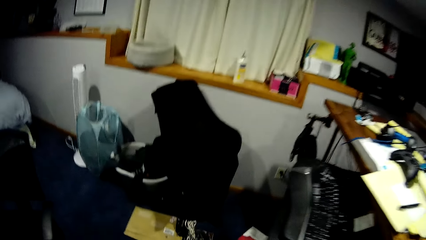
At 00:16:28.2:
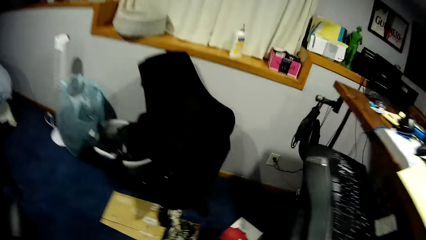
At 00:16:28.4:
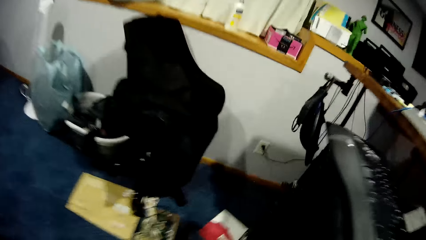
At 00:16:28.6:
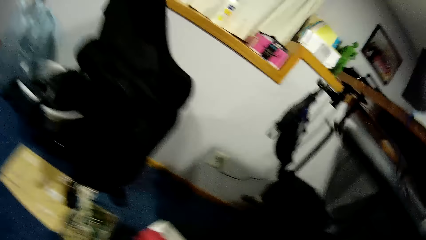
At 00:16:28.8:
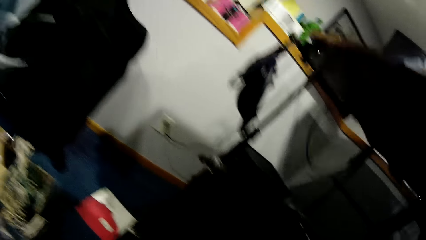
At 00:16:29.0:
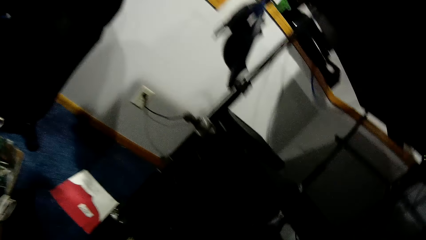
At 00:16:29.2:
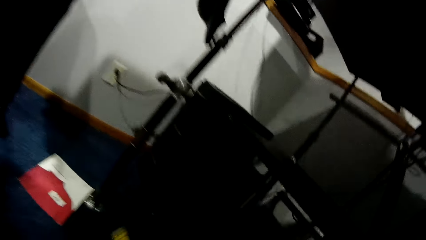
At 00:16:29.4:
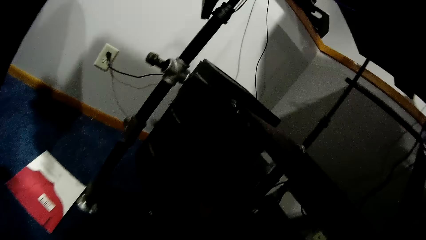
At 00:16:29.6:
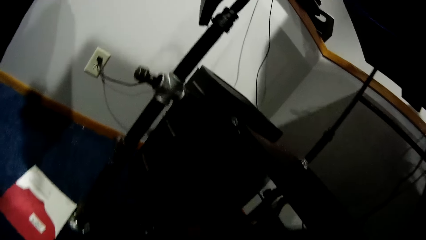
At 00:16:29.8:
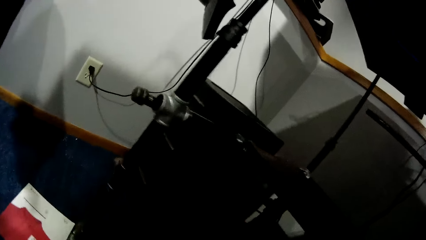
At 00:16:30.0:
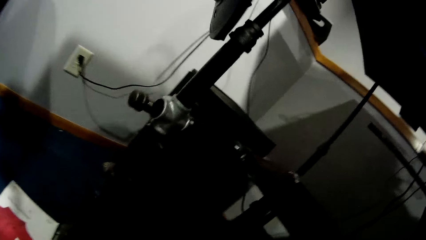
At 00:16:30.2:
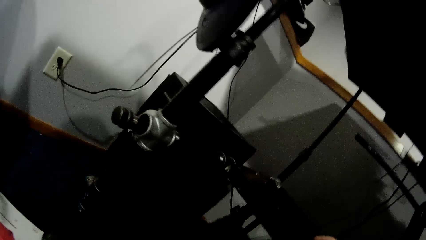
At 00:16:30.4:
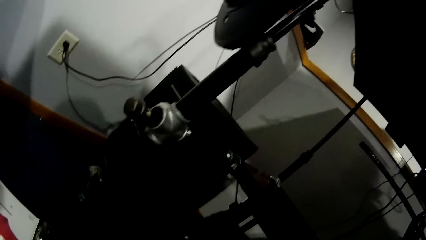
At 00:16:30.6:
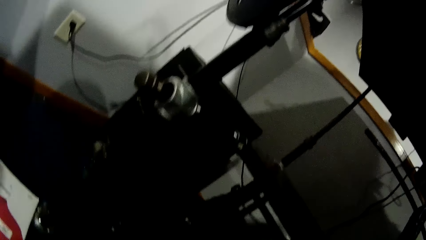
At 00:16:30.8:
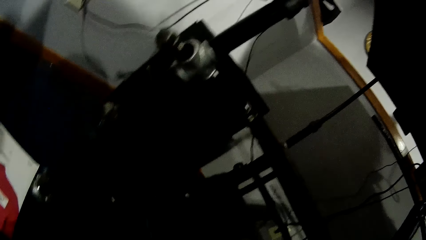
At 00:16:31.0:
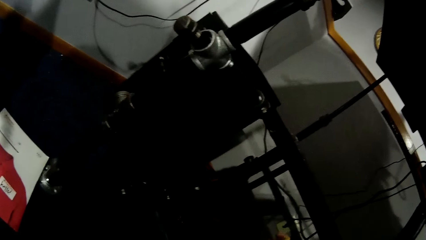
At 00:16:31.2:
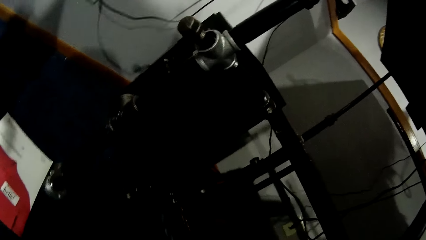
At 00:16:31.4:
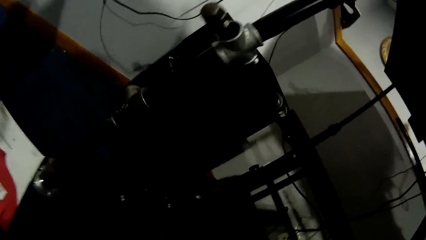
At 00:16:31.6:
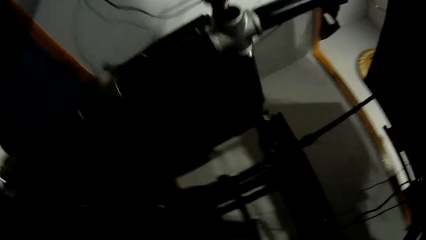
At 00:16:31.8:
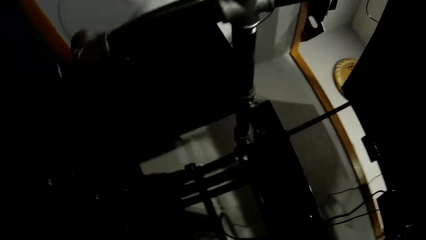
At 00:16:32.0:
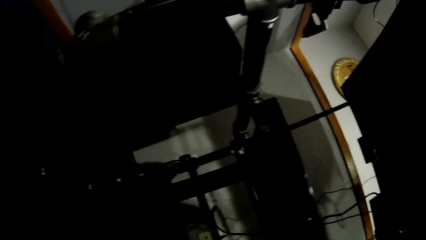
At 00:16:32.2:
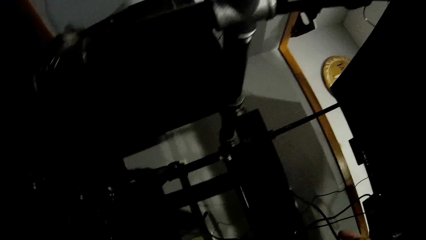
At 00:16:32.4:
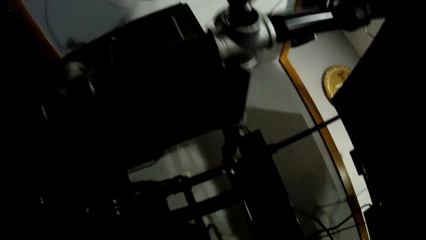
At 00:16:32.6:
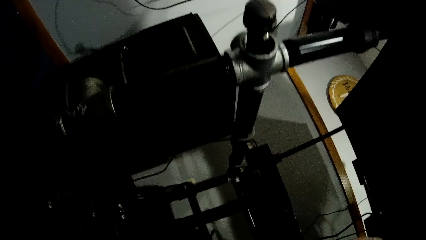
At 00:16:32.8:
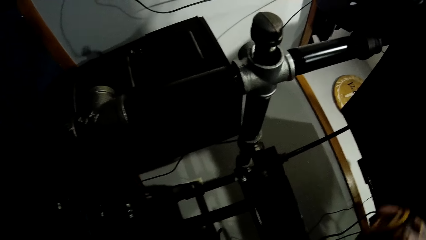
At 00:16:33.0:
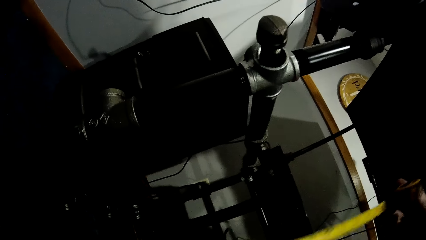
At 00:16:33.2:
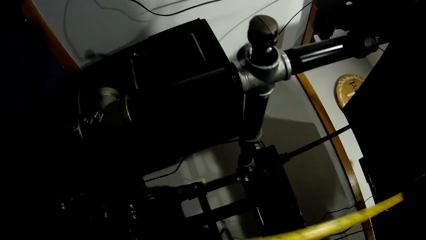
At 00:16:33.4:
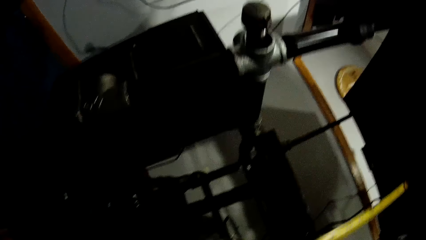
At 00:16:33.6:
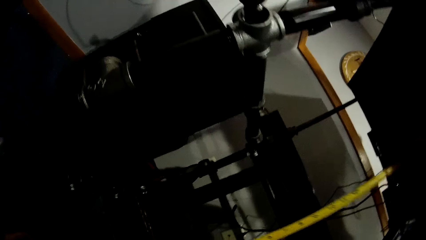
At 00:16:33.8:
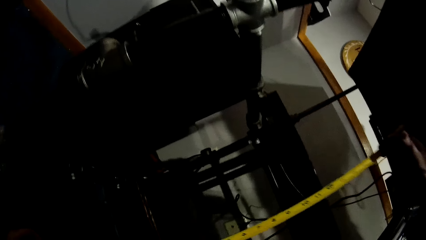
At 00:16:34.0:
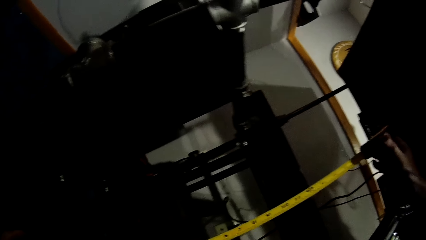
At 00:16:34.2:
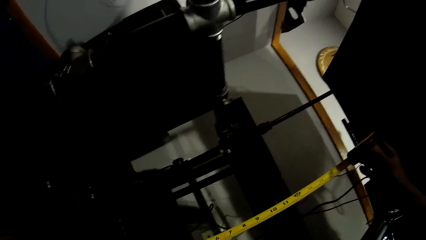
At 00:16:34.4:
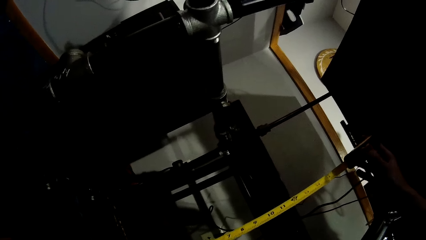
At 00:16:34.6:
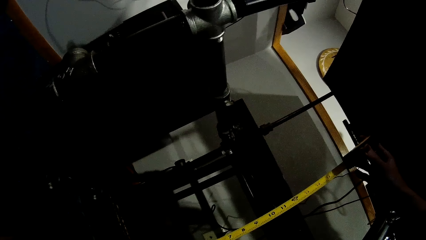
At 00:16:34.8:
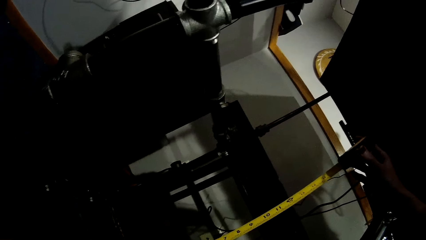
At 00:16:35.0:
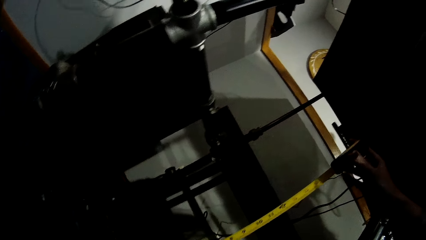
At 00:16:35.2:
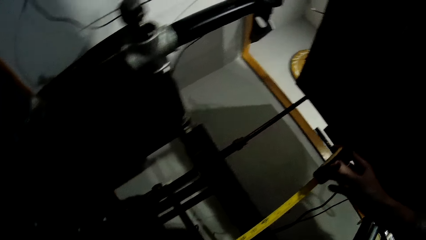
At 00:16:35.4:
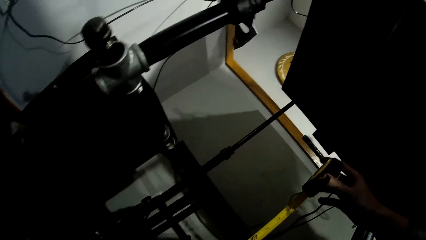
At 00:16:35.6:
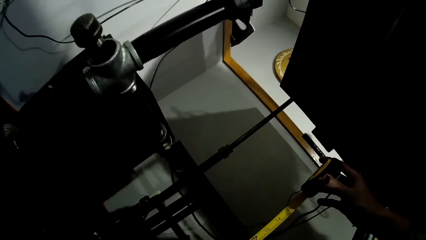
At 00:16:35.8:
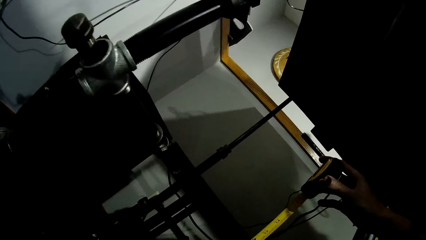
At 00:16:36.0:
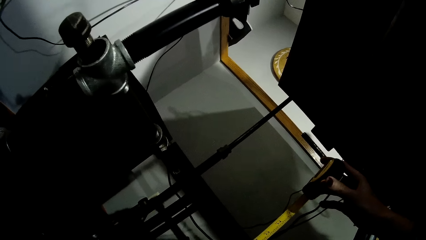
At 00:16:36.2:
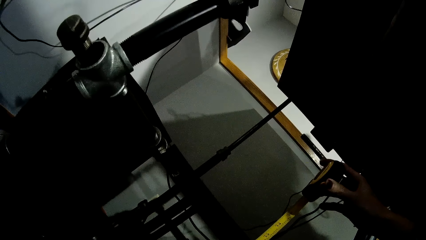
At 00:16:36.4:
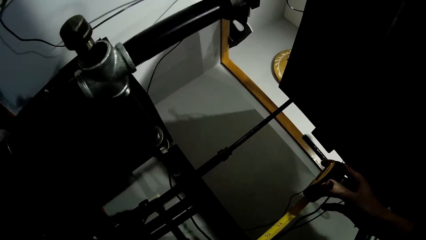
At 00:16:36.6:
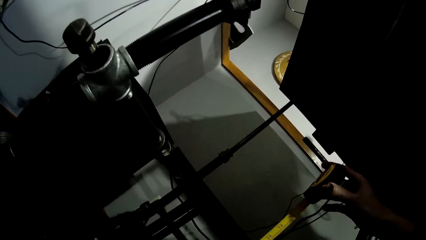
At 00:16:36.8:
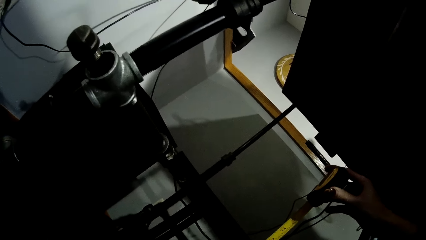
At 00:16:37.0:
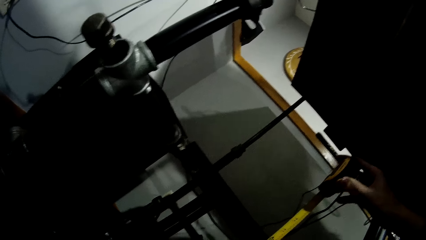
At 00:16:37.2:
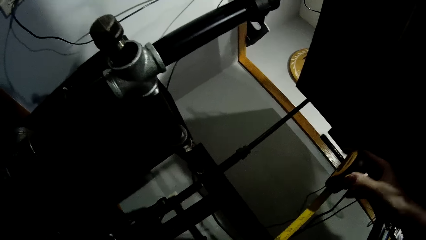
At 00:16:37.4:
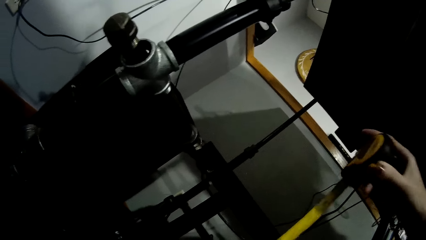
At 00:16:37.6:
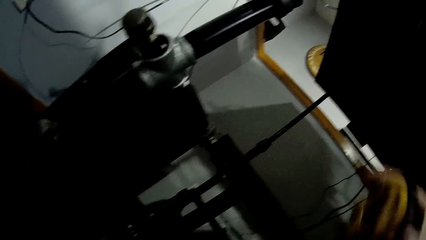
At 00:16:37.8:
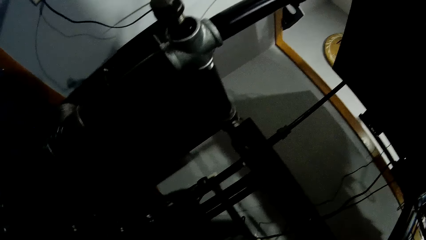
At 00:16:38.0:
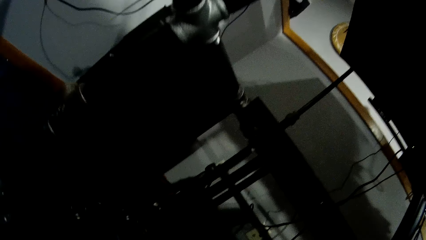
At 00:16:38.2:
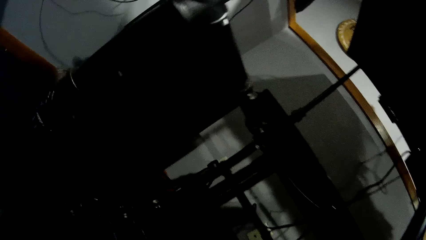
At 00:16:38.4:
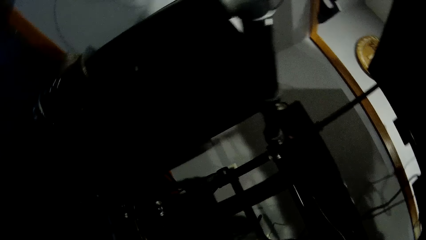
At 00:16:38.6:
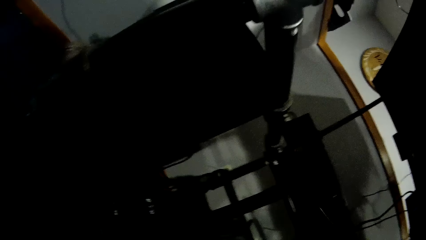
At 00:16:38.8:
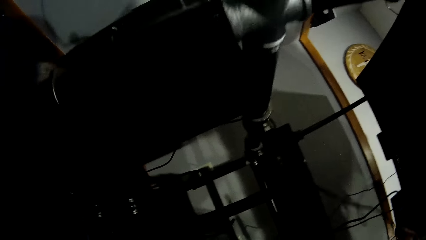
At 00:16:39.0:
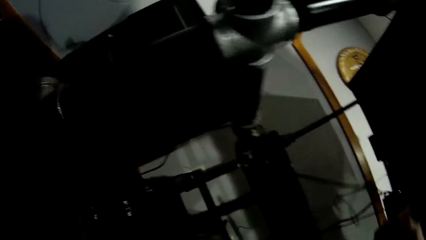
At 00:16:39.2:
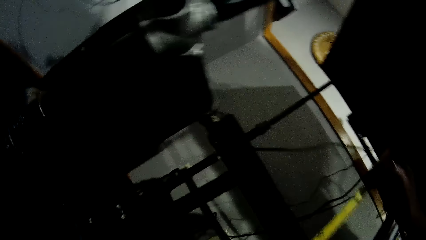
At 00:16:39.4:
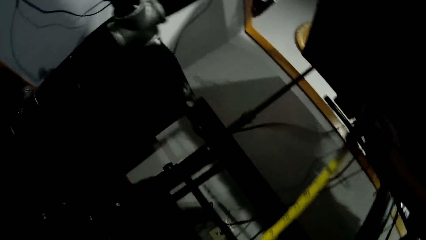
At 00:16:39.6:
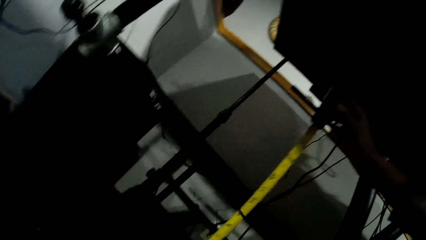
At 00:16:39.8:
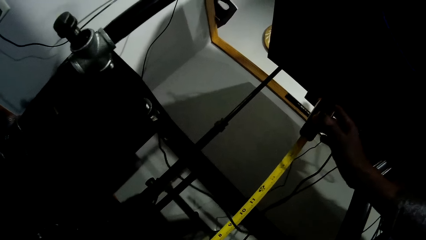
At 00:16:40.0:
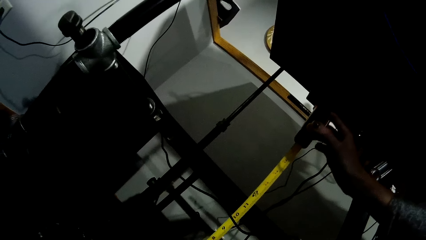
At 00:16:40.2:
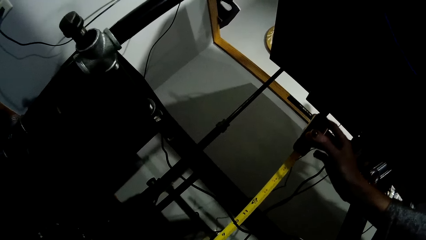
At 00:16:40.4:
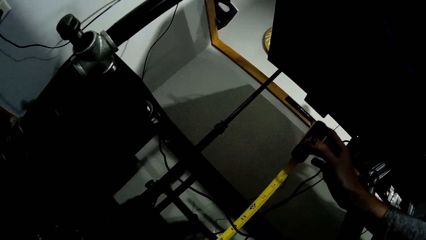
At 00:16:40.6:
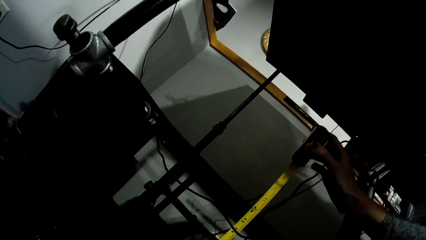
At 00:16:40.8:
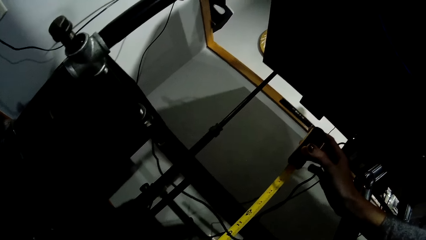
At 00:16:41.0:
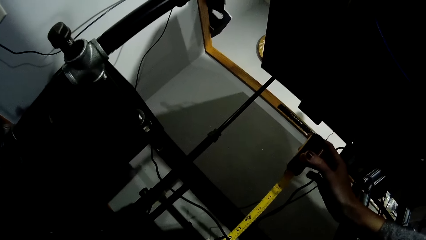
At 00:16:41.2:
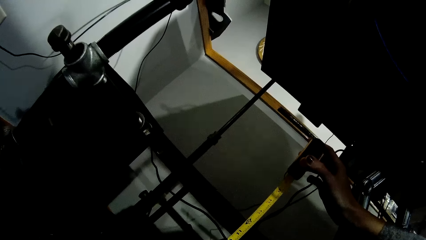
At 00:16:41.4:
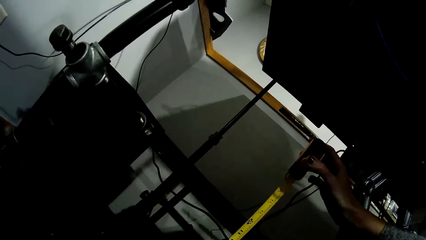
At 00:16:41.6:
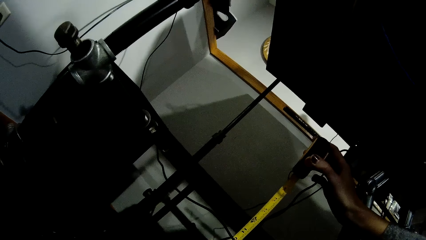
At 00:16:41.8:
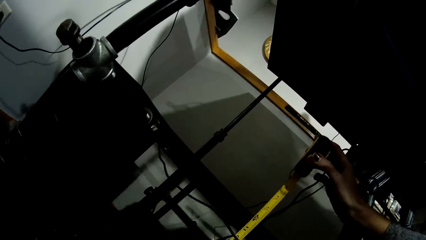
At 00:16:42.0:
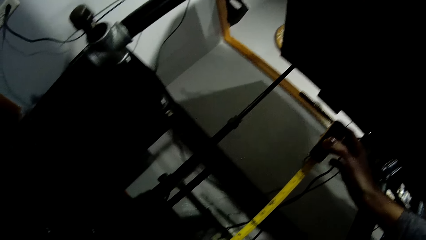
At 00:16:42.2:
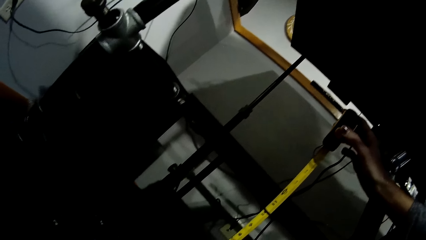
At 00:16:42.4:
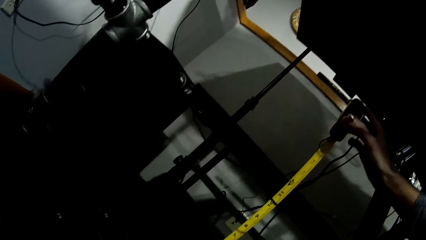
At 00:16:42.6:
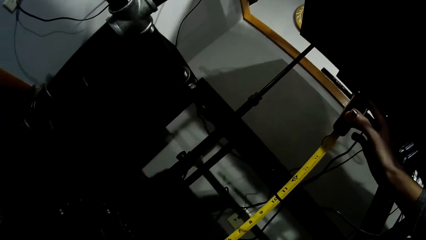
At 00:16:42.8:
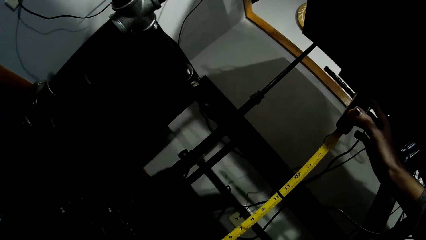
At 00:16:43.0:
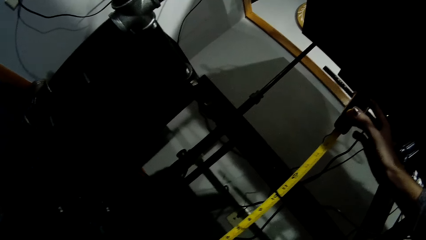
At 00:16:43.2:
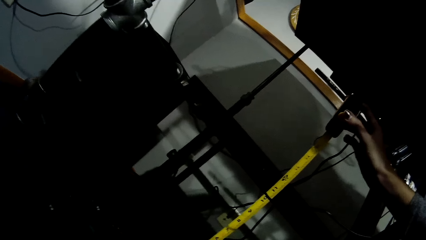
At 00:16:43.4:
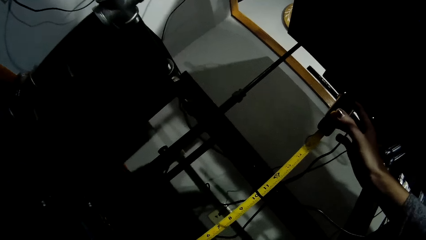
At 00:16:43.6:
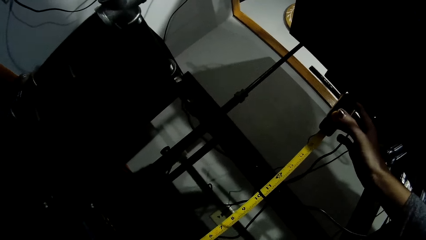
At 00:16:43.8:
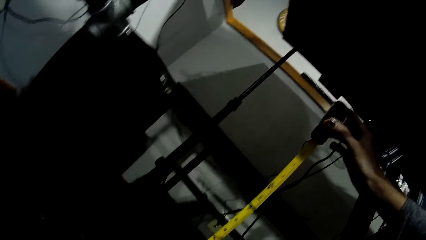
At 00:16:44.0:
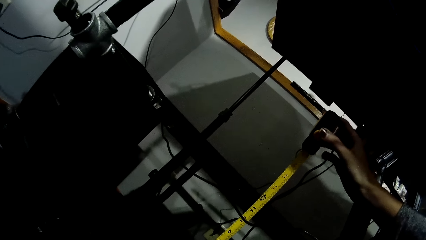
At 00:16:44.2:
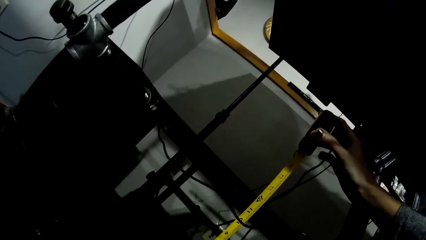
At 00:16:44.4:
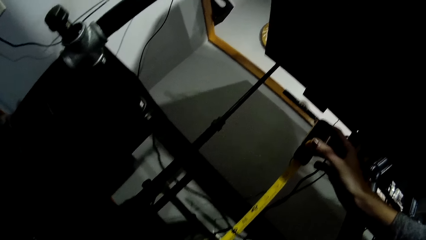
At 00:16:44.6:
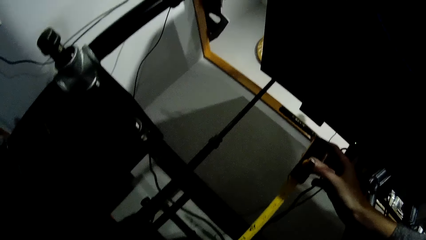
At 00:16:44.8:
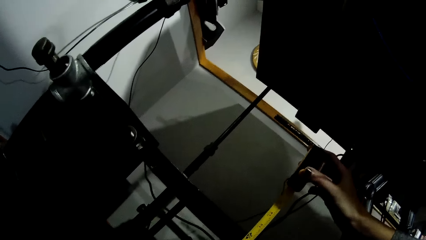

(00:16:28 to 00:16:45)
The camera wearer stares at the shelf. She measures the tray rack with a measuring tape in her right hand. She holds the tape measure. She measures the tray rack with the measuring tape in her right hand again.
